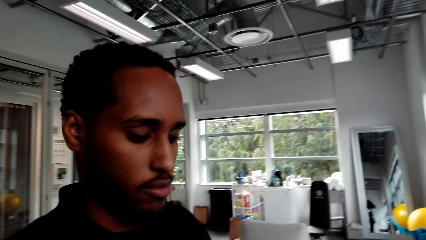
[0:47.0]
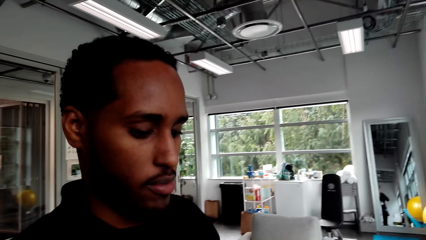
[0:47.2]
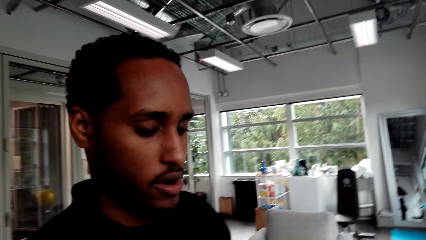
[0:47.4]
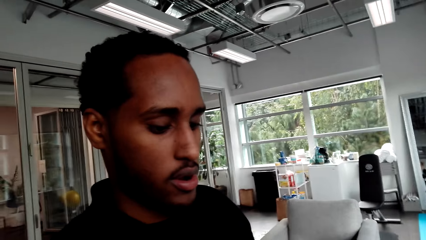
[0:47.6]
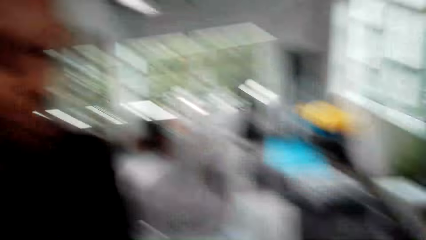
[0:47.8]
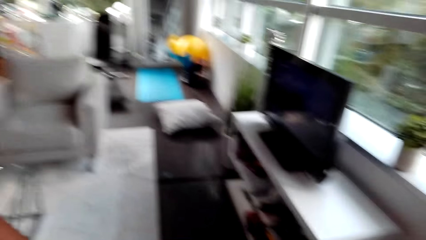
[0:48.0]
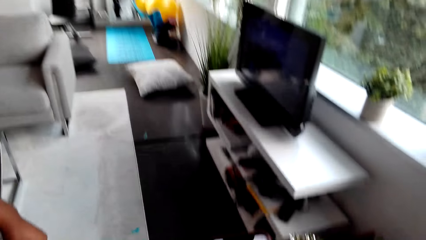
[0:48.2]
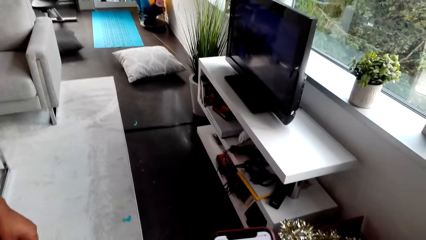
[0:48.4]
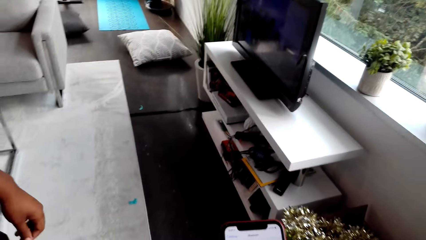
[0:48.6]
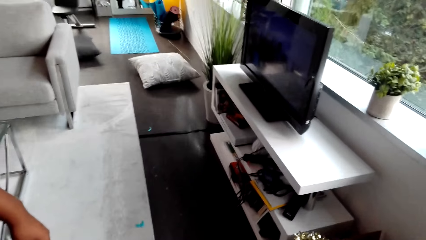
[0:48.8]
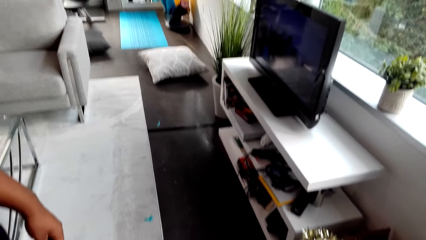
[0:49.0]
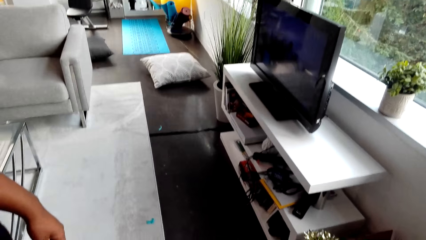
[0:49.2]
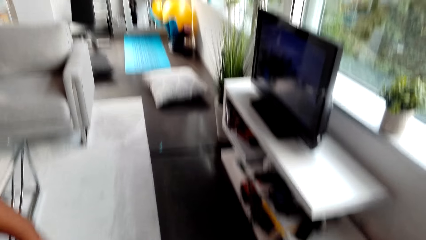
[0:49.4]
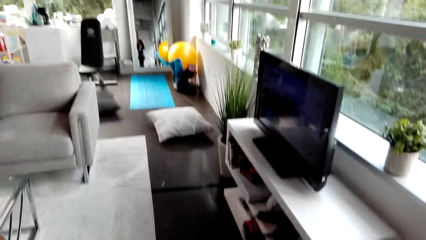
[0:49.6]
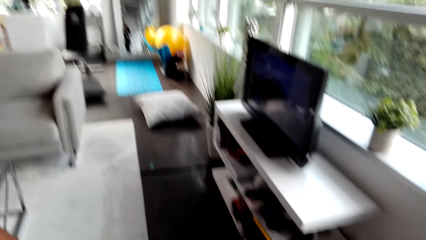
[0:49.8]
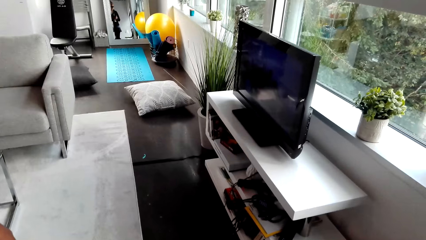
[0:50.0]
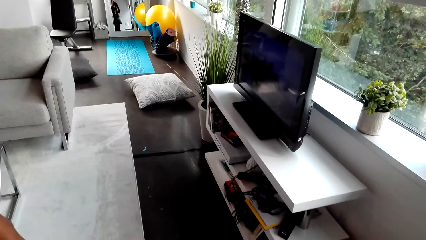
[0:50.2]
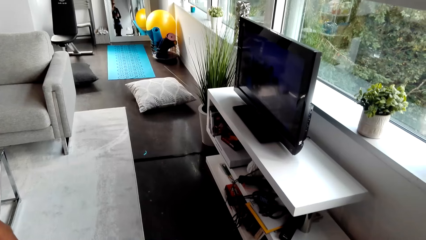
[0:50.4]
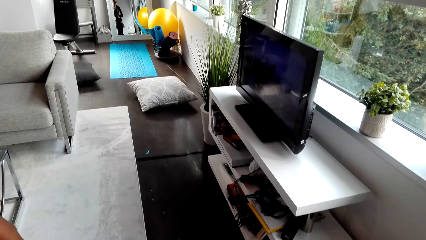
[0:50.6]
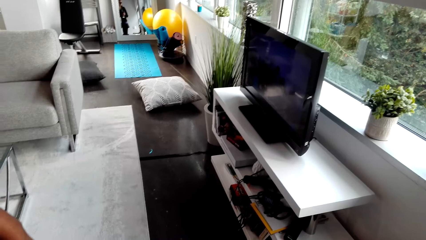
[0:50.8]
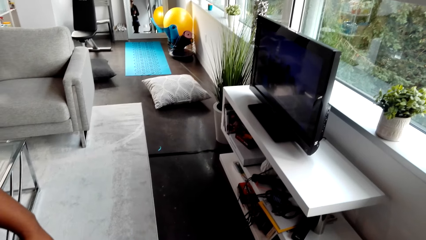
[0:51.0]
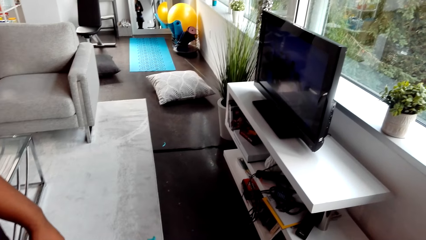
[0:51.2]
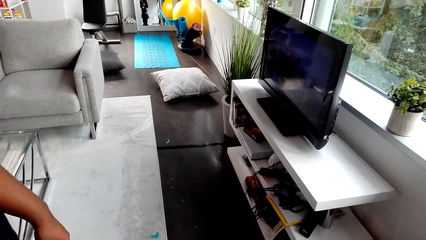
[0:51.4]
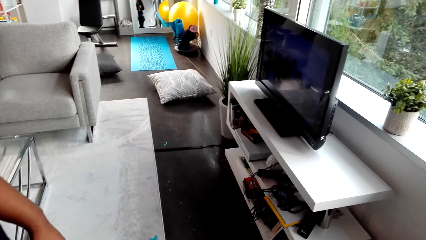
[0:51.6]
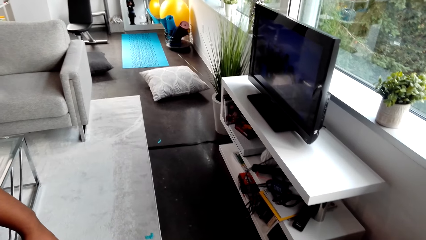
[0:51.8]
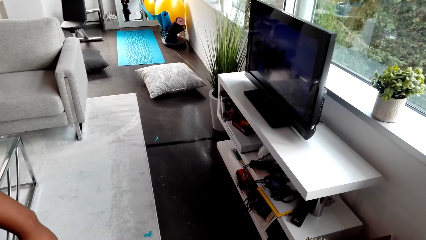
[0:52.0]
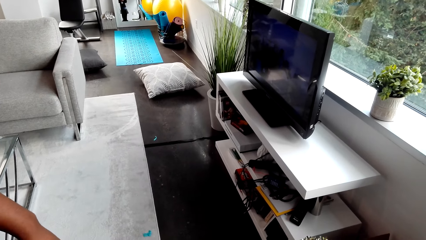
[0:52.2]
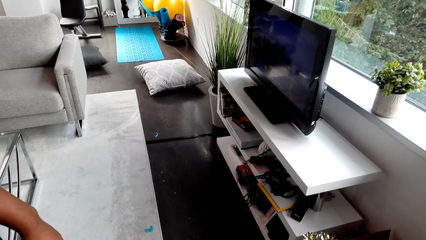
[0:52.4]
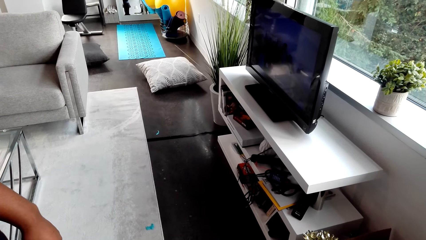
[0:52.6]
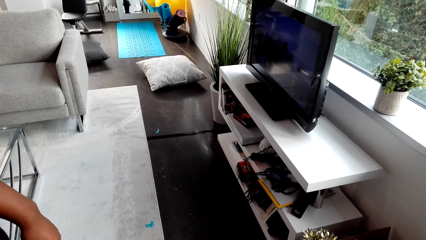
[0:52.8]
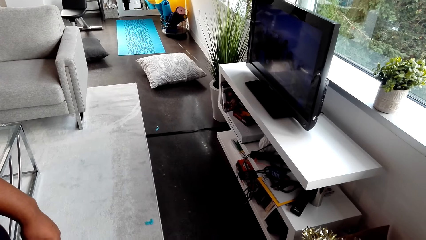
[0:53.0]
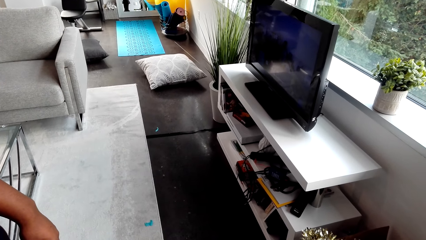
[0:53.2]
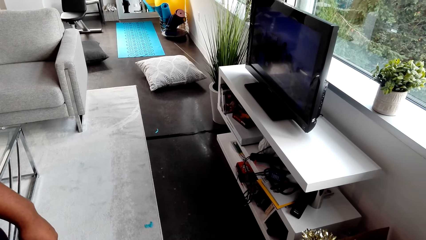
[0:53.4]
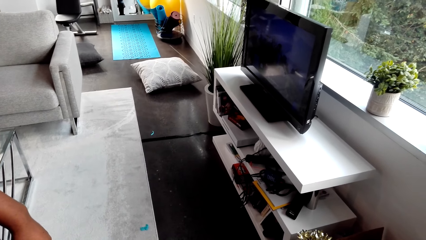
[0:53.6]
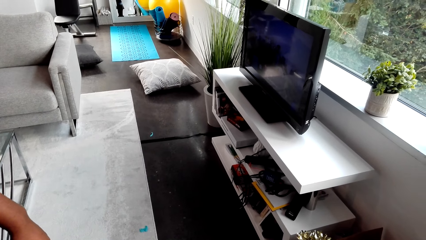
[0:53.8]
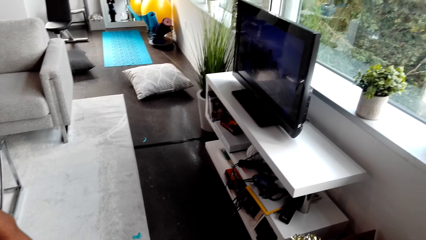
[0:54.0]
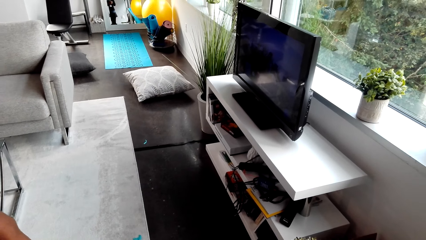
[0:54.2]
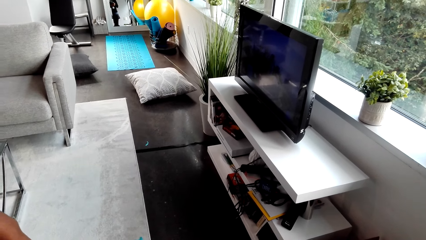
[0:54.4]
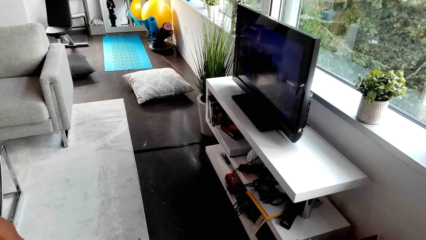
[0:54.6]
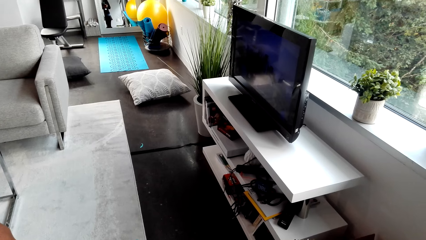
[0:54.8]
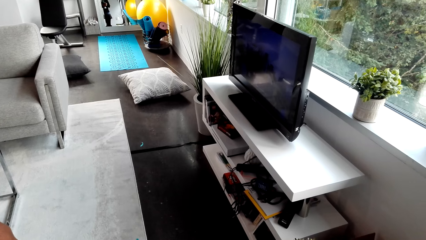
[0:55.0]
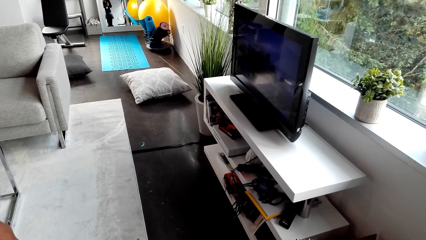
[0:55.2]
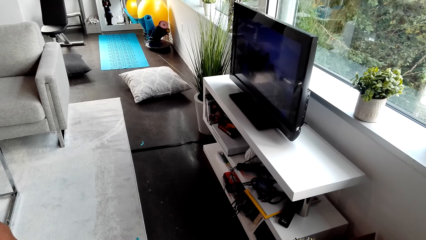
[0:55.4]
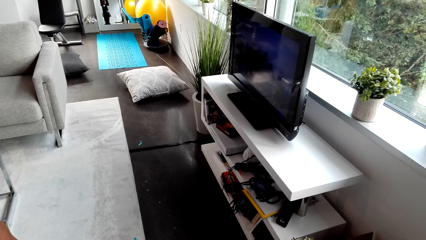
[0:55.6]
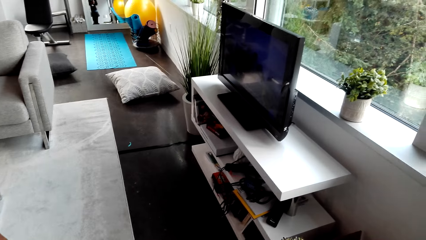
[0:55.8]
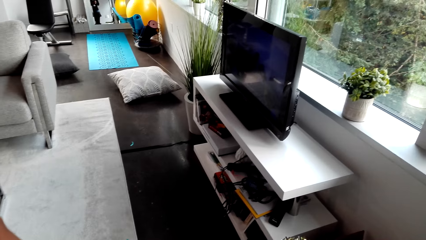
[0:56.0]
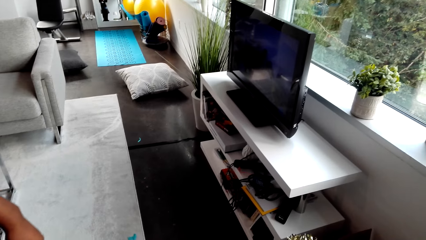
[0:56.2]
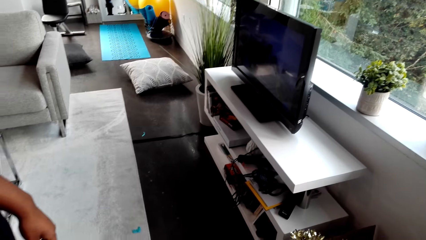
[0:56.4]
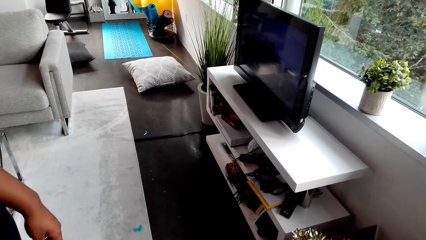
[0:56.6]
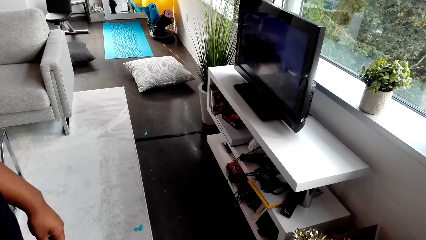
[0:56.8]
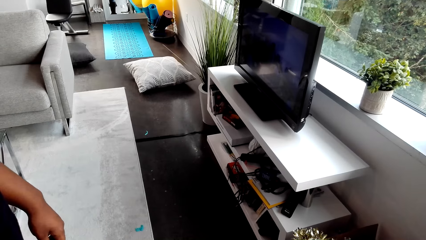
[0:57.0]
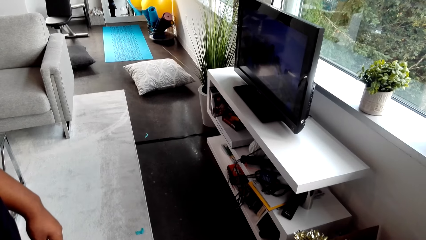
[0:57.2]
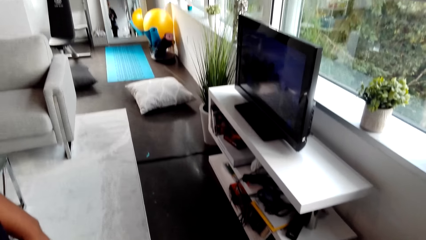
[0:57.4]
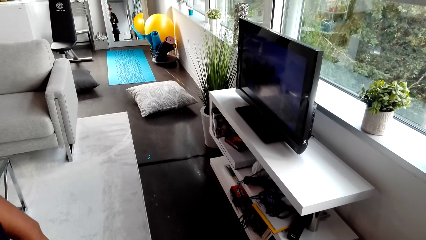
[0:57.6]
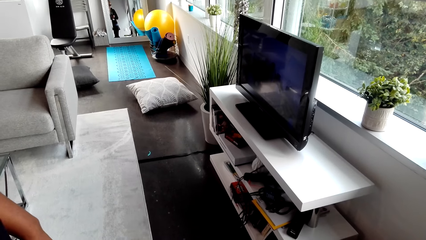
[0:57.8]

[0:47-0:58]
The camera wearer watches the background.

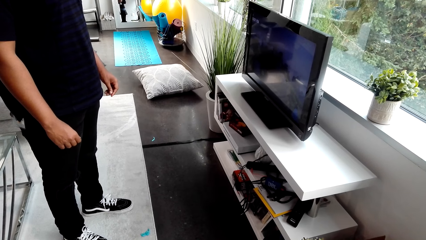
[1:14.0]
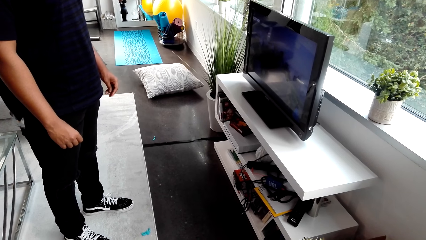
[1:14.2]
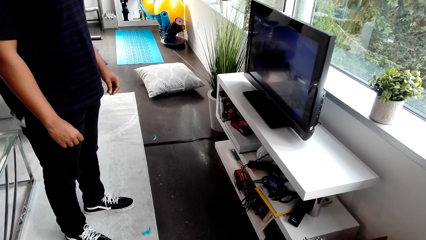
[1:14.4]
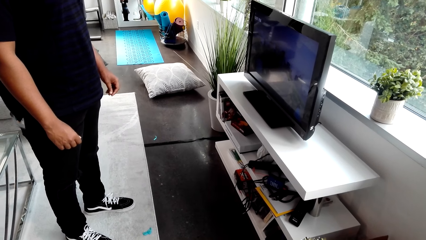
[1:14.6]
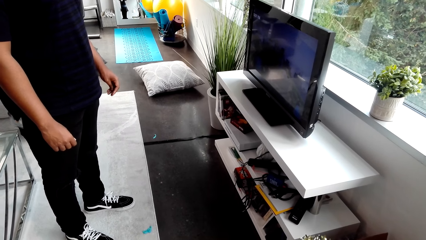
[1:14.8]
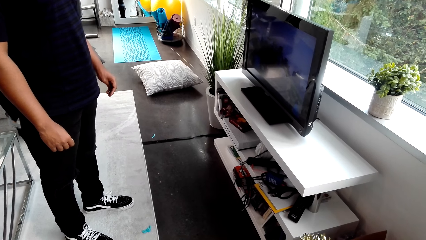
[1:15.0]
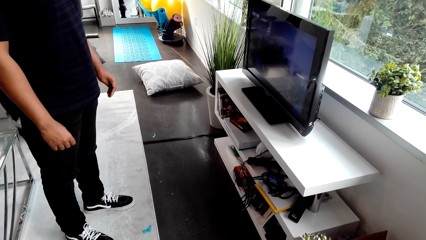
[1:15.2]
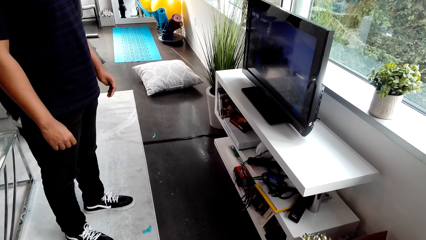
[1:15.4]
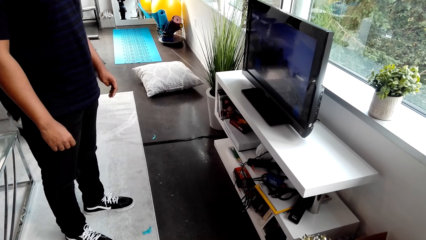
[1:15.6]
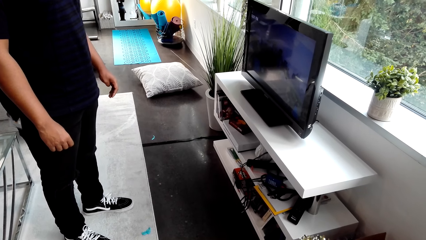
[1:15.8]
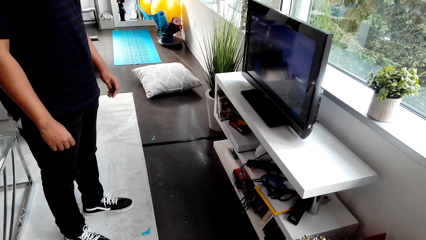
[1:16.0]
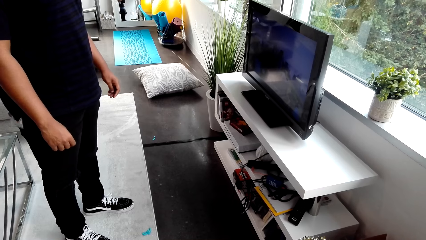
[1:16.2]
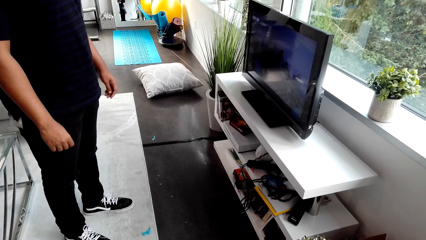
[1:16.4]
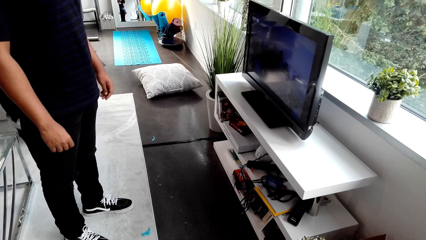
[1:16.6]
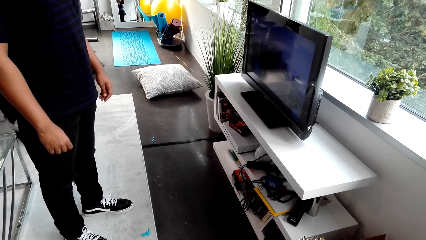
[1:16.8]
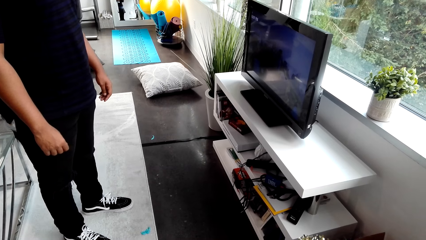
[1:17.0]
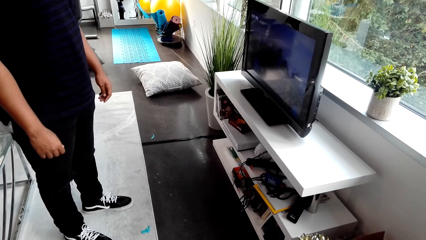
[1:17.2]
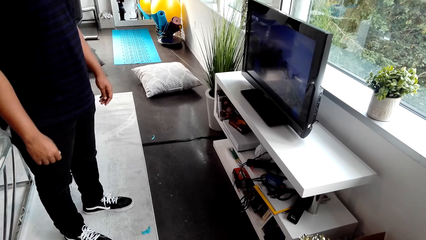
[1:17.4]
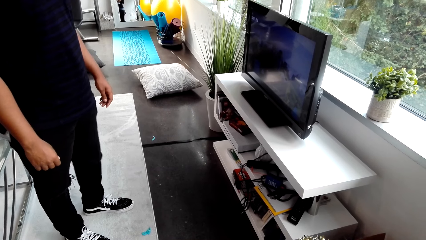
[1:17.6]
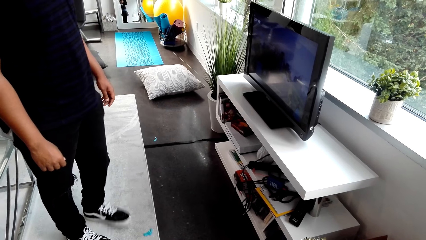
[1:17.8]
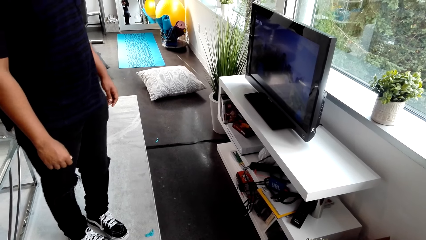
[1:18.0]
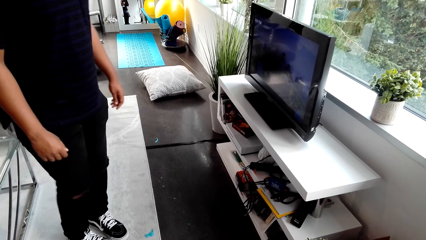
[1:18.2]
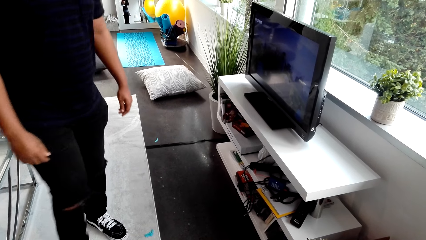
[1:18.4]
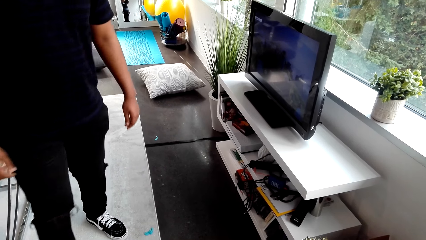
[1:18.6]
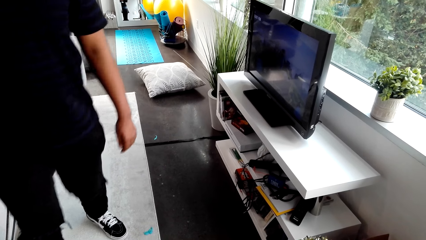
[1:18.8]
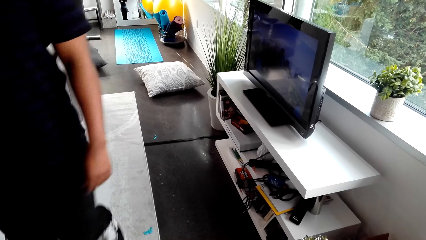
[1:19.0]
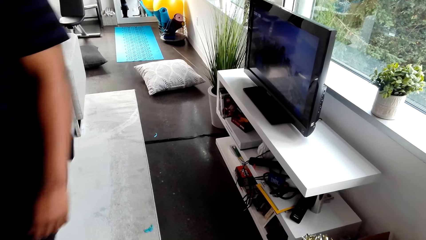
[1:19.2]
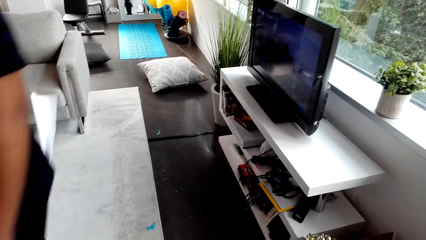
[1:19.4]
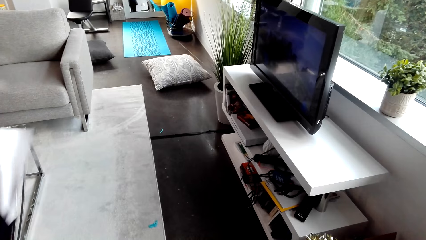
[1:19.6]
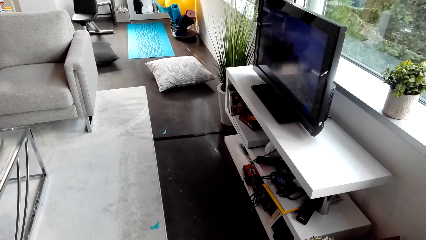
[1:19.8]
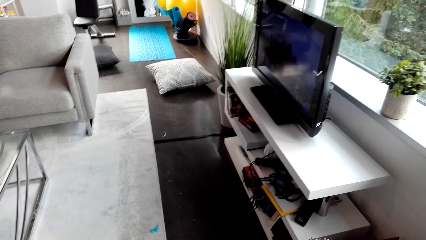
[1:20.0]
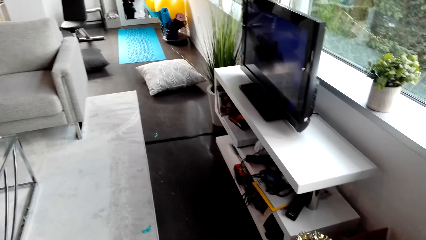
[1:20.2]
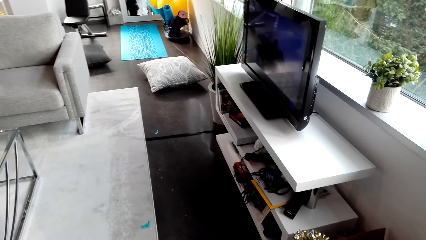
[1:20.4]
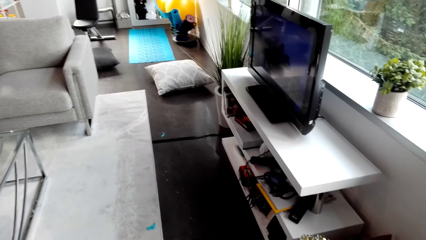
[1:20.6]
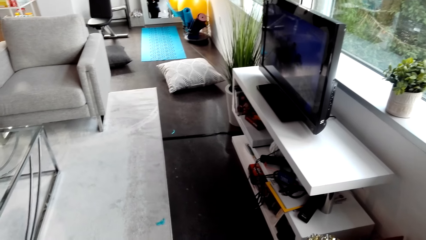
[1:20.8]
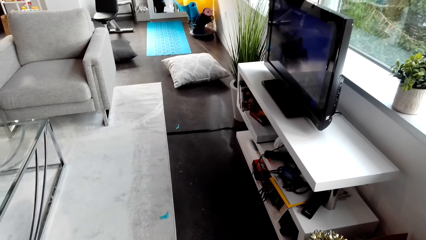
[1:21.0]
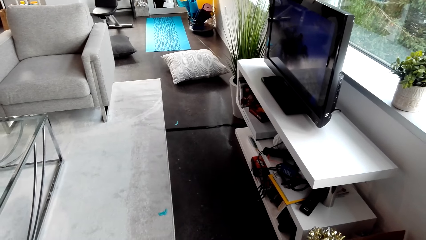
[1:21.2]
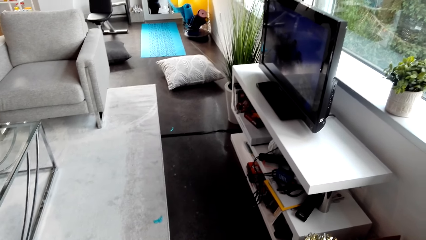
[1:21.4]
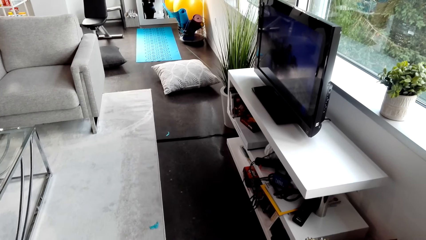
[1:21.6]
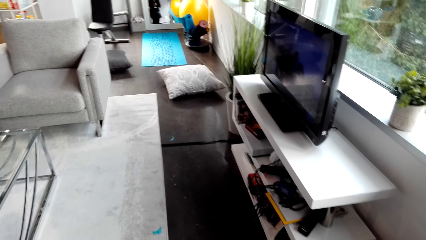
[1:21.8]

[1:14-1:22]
A person stands. The person walks.
